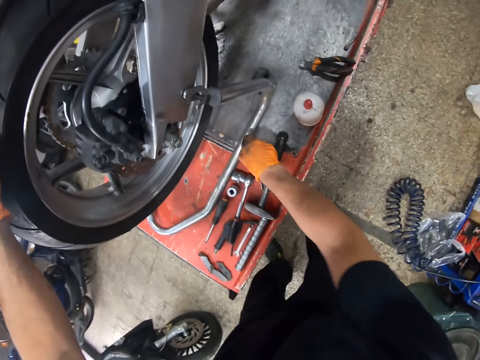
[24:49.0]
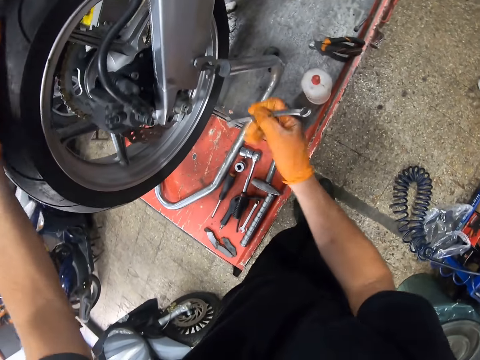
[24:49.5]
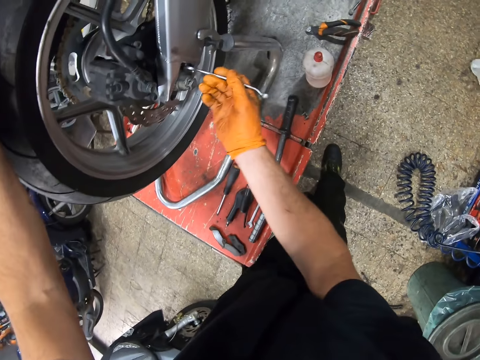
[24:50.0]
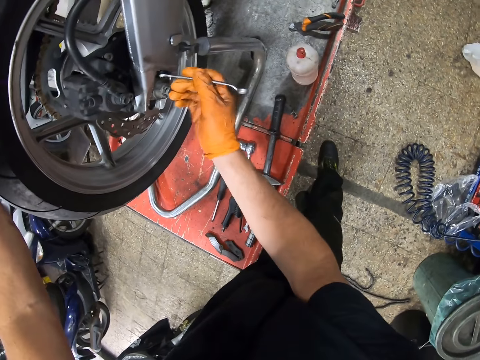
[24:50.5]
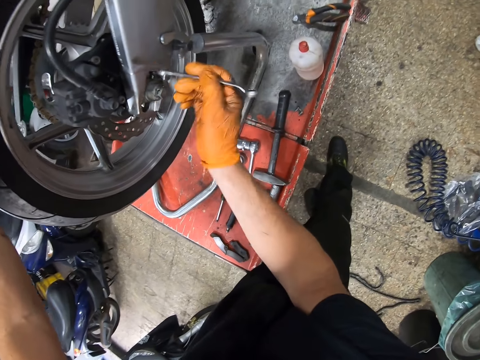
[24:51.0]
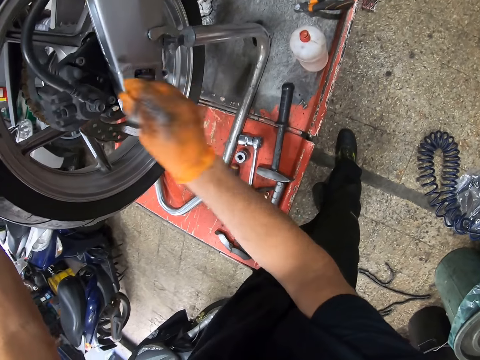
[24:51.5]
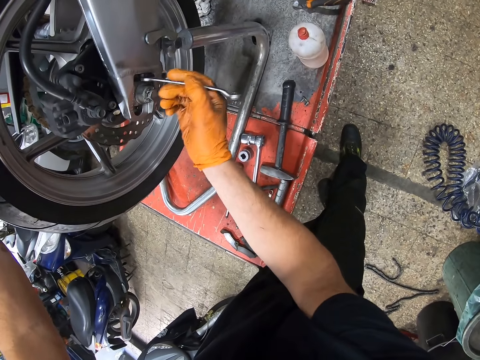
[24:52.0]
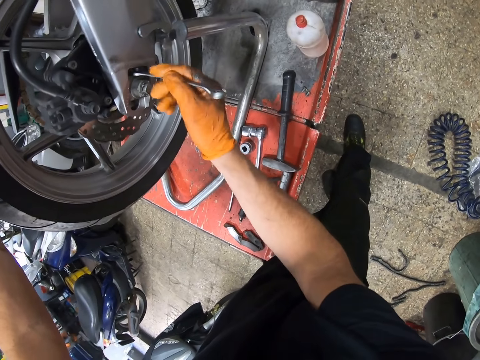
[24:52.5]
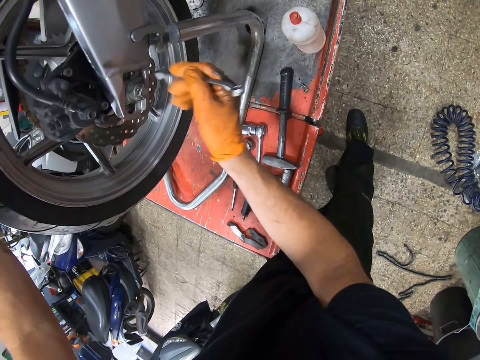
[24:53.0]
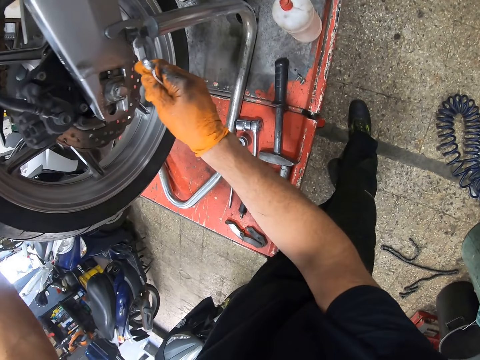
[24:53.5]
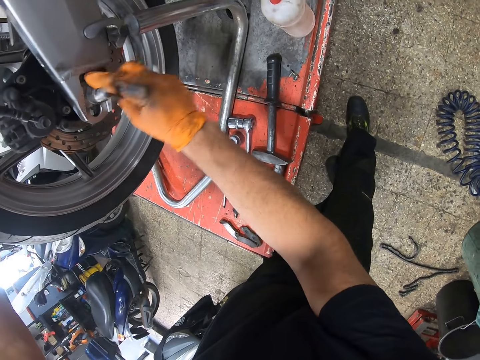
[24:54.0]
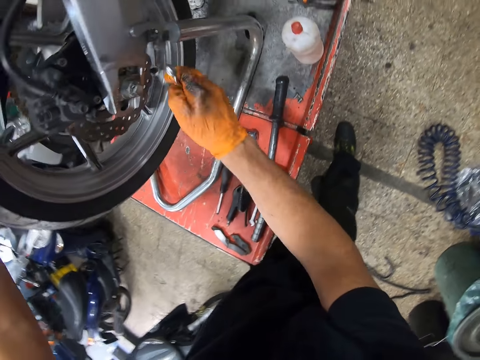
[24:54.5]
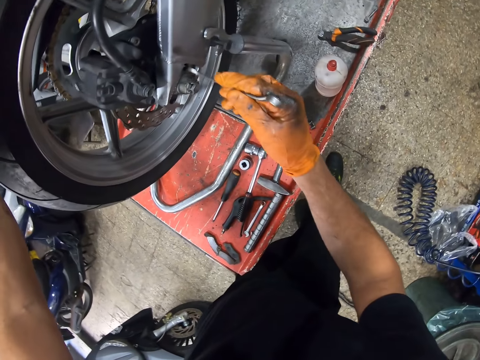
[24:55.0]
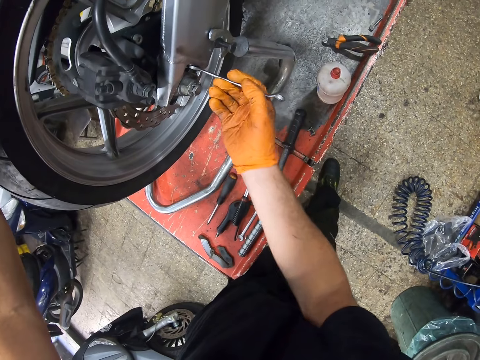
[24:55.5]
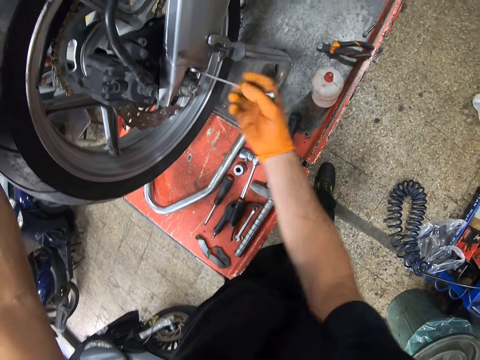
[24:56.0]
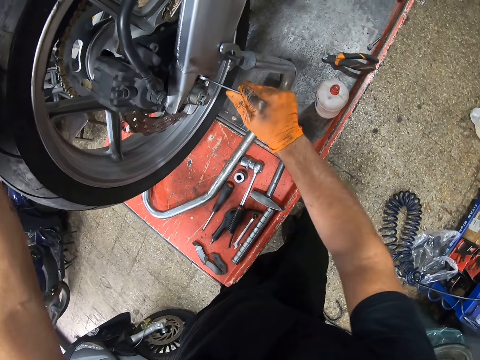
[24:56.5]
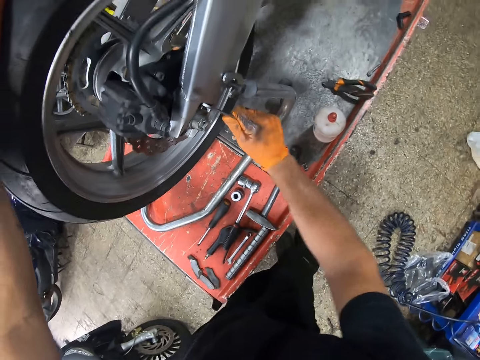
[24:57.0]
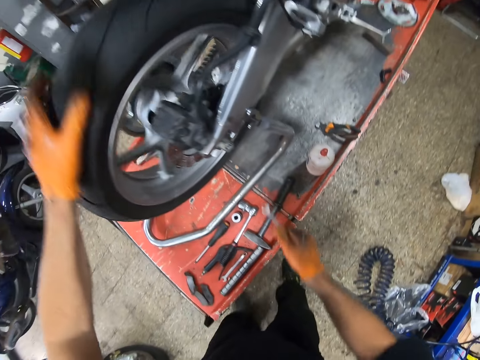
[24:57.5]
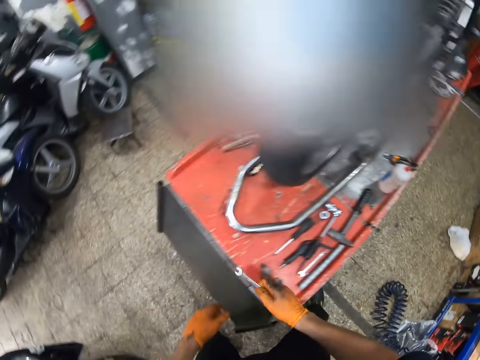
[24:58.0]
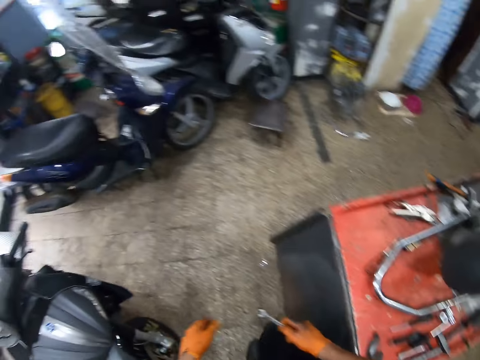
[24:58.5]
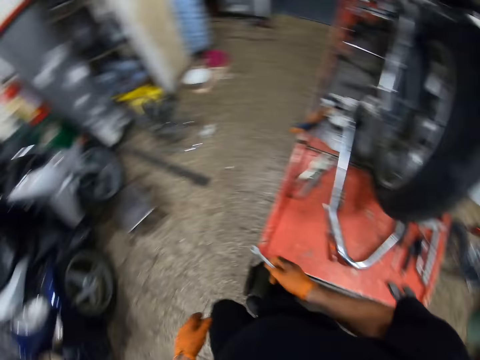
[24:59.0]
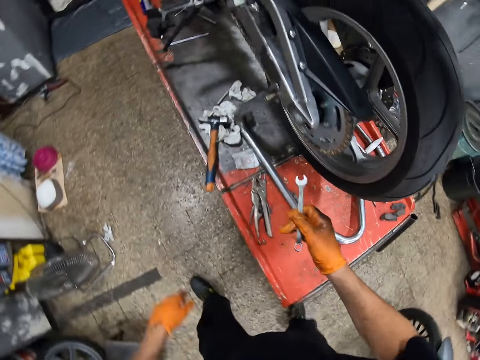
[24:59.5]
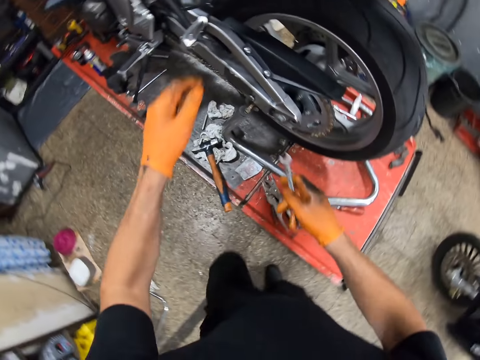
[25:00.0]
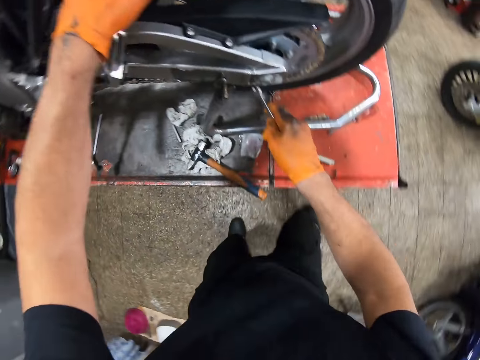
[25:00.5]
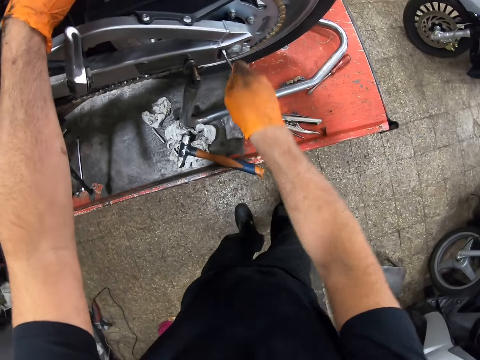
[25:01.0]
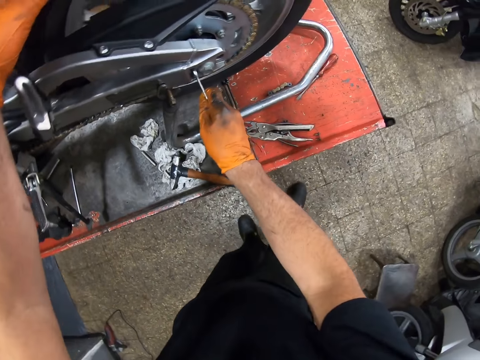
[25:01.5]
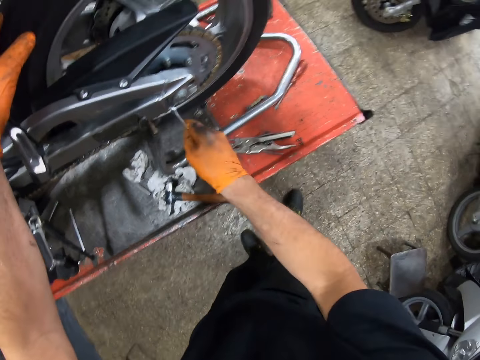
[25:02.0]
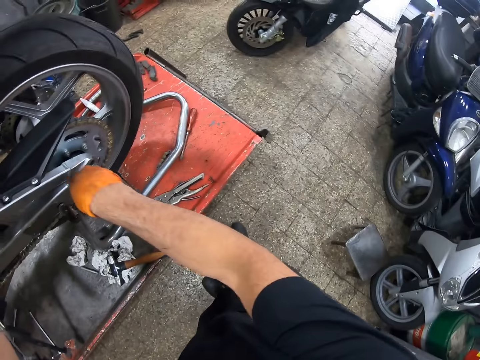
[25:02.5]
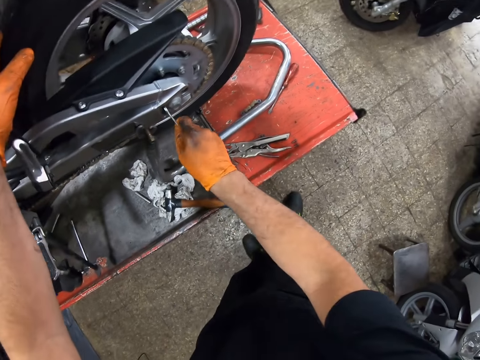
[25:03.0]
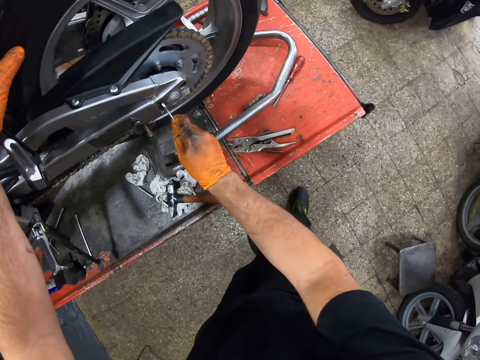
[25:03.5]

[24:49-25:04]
The camera wearer picks up the wrench from the metal with his right gloved hand. He screws the motorcycle muffler with the wrench in his right gloved hand. He wipes a bolt. He tightens the bolt. He rotates the wheel. He walks around the garage towards the metal. He screws the motorcycle muffler with the wrench in his right gloved hand. He holds the motorcycle tyre with his left gloved hand.

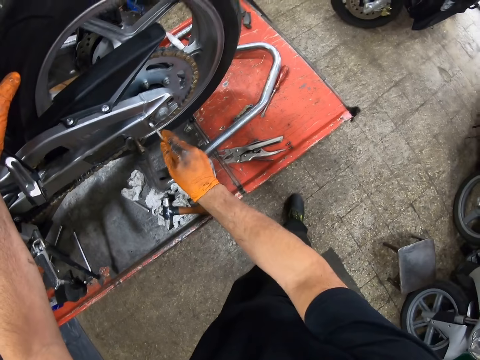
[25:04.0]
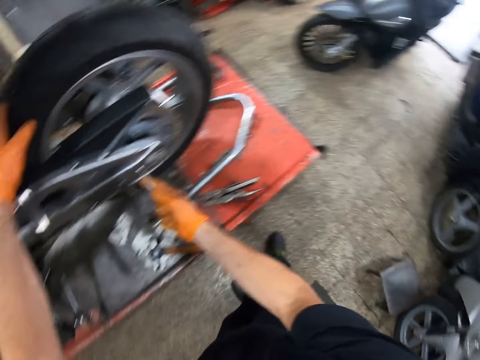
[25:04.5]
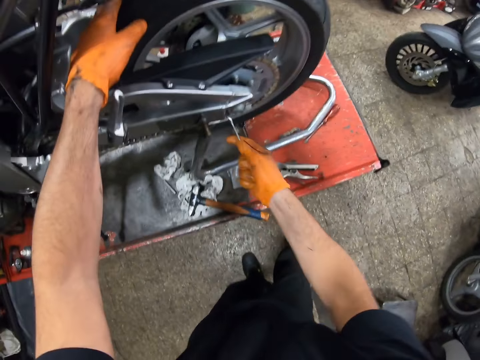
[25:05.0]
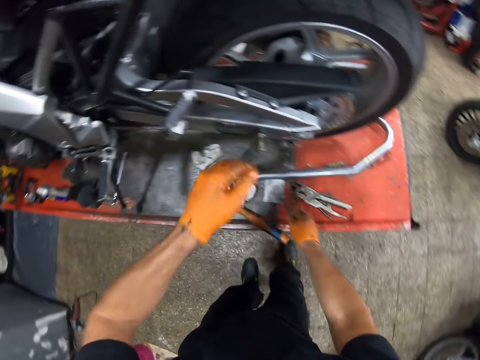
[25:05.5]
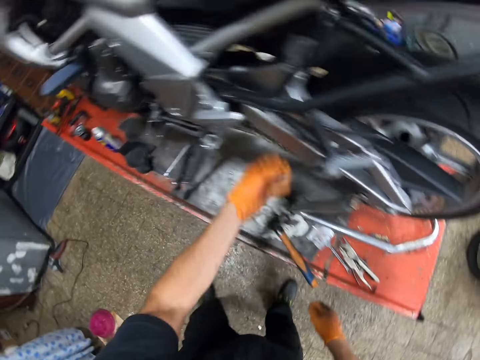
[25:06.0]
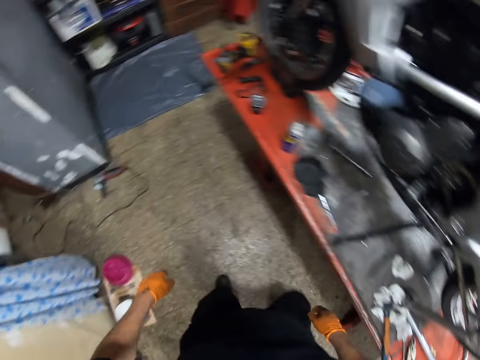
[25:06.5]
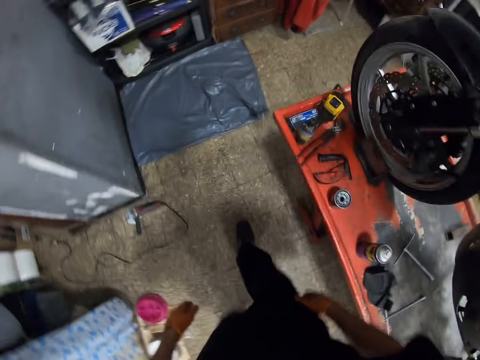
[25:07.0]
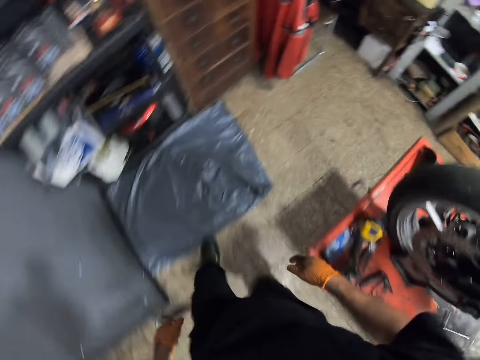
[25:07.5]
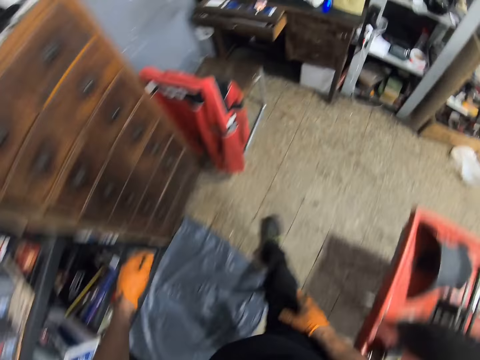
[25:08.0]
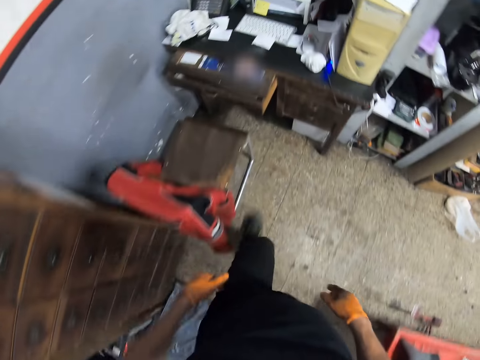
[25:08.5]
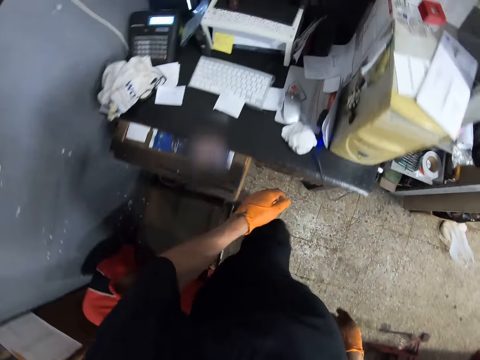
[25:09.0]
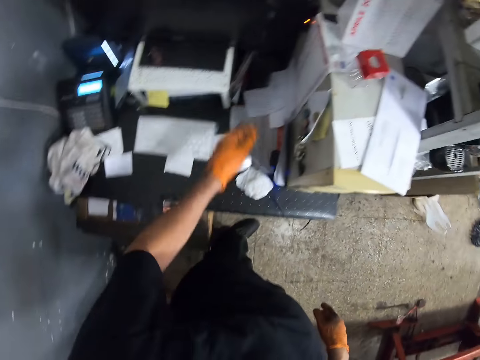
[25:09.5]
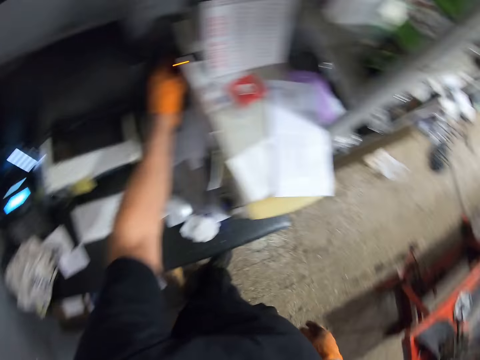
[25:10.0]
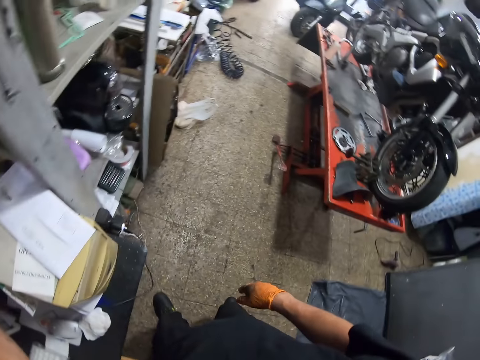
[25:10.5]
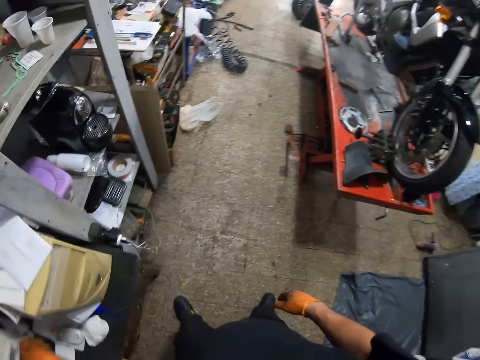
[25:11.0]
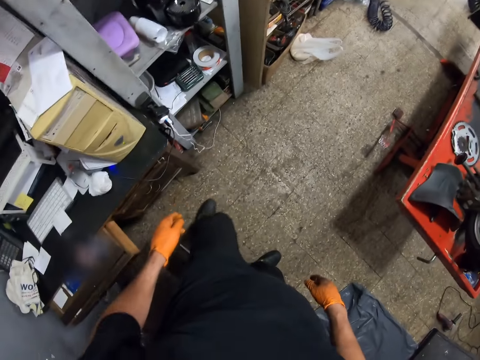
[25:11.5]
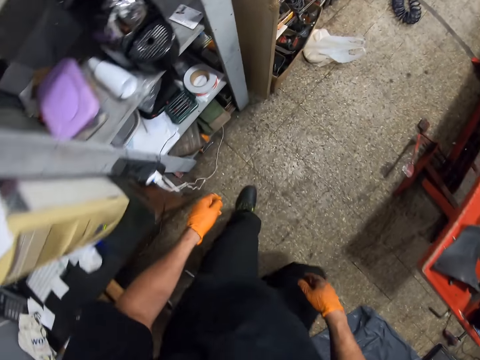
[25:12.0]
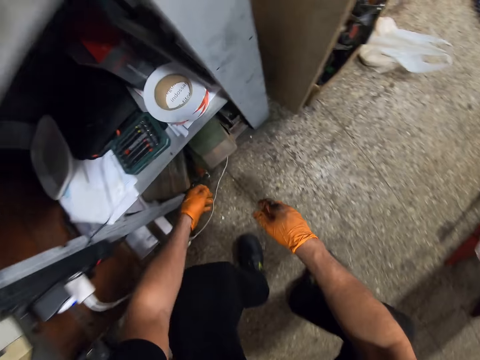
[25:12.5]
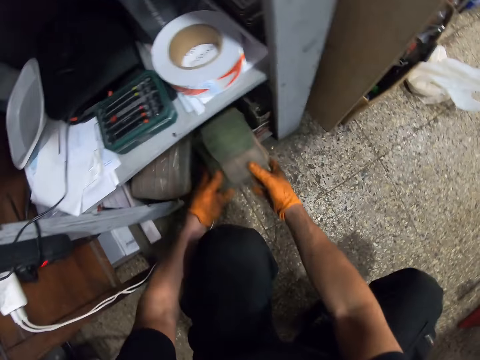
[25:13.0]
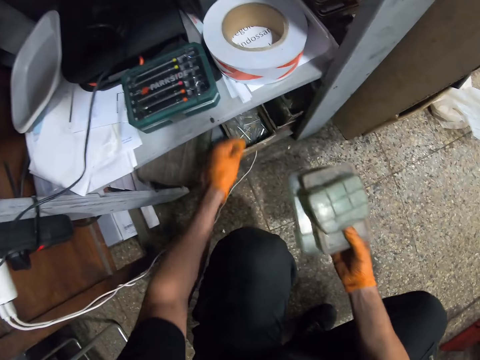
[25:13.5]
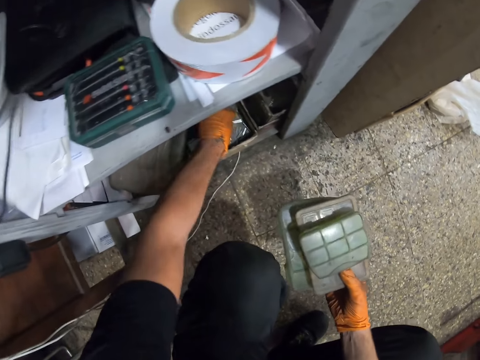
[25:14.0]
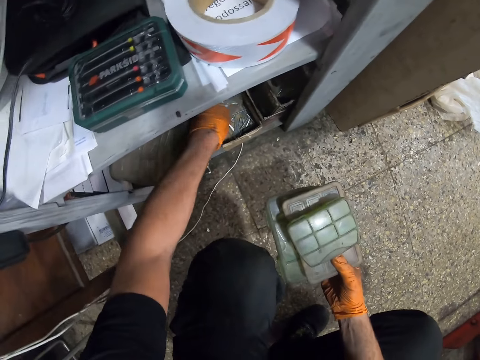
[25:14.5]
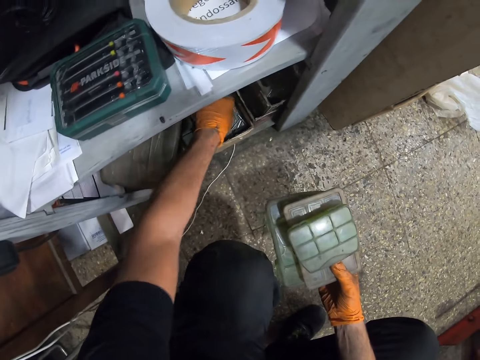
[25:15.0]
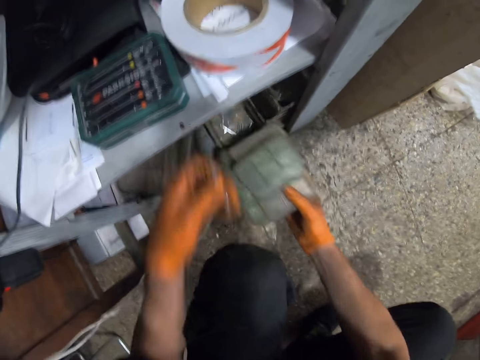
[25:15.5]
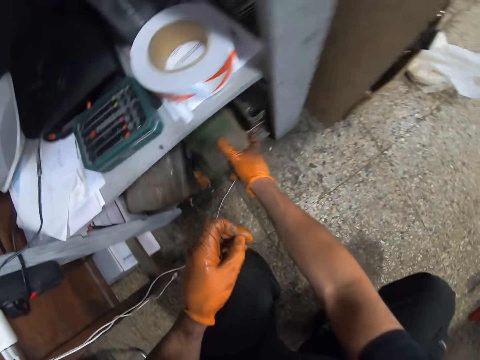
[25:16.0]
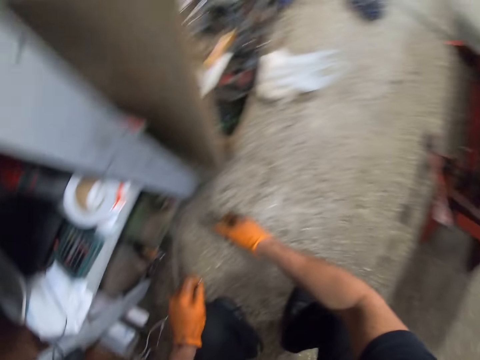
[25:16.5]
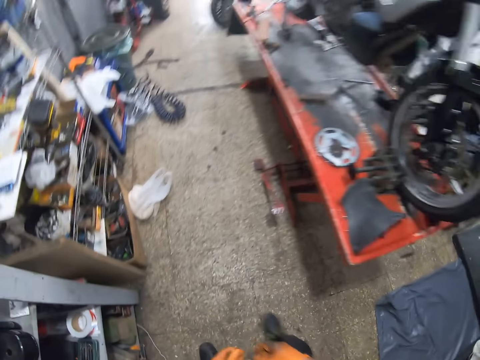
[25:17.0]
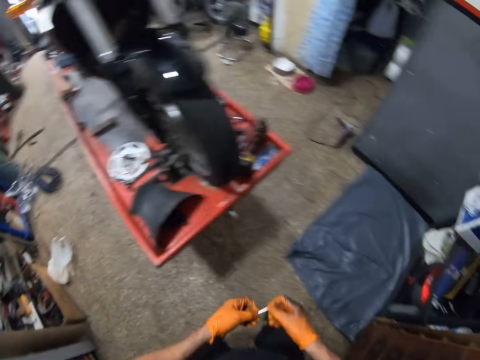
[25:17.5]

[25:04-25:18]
The camera wearer drops the wrench on the metal with his right gloved hand. He touches the motorcycle sprocket chain with his left gloved hand. He walks around the garage towards a table. He turns off the CPU. He picks up a package from a shelf with his right gloved hand. He picks up a metal or drill bit from the shelf with his left gloved hand. He drops the package in the shelf with his right gloved hand.
